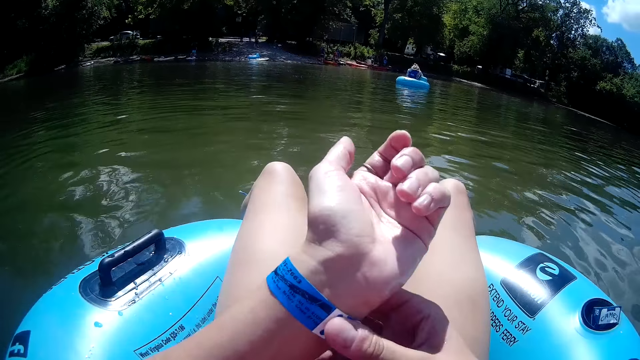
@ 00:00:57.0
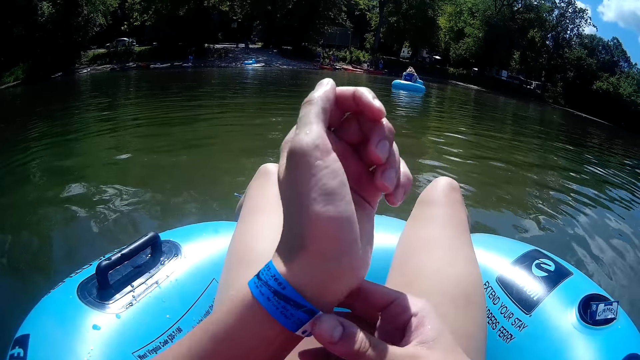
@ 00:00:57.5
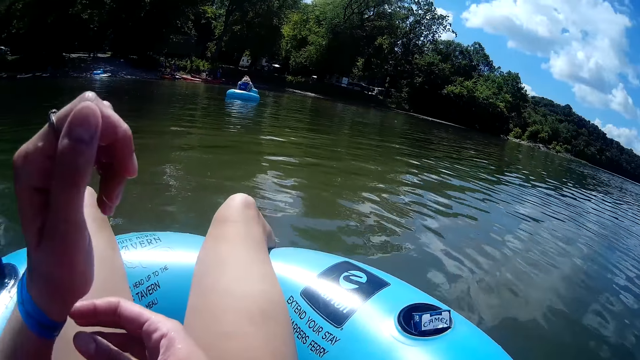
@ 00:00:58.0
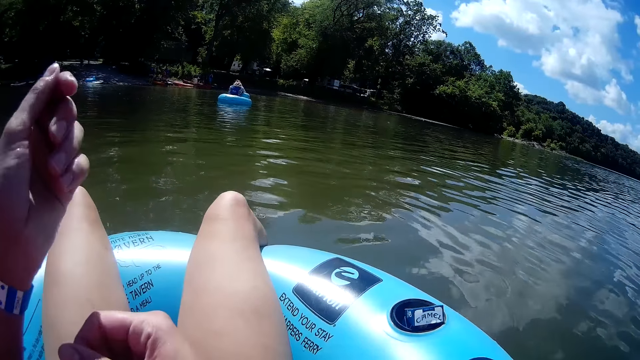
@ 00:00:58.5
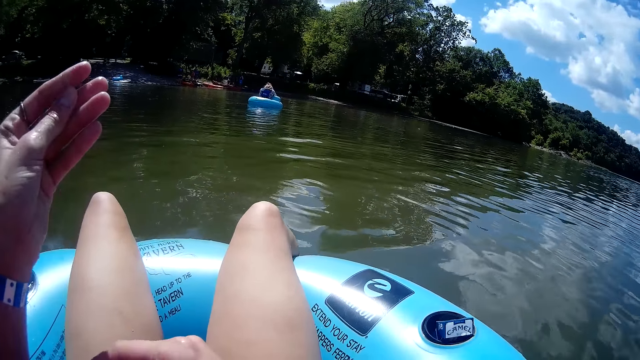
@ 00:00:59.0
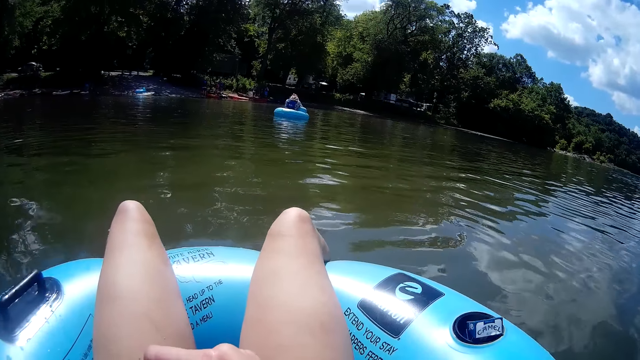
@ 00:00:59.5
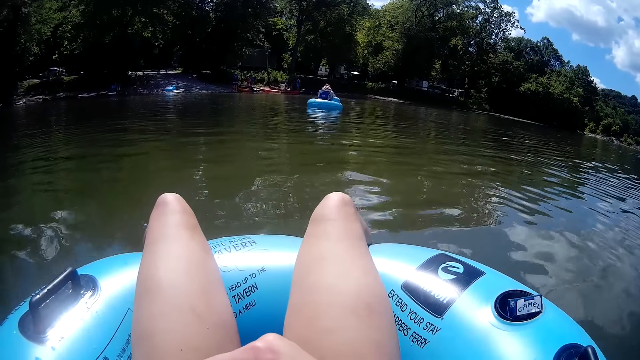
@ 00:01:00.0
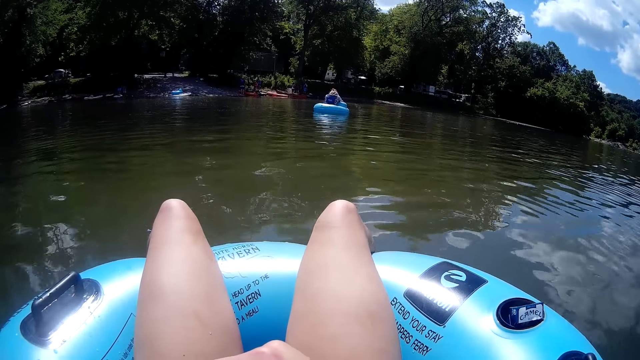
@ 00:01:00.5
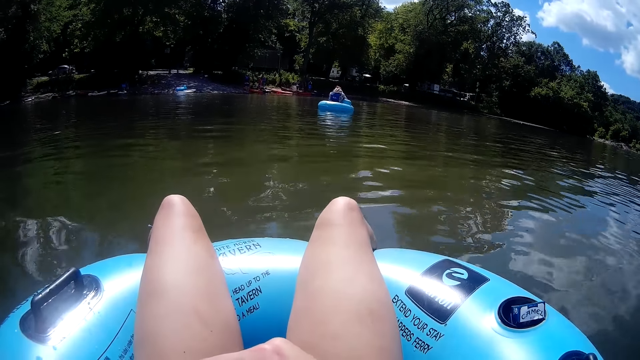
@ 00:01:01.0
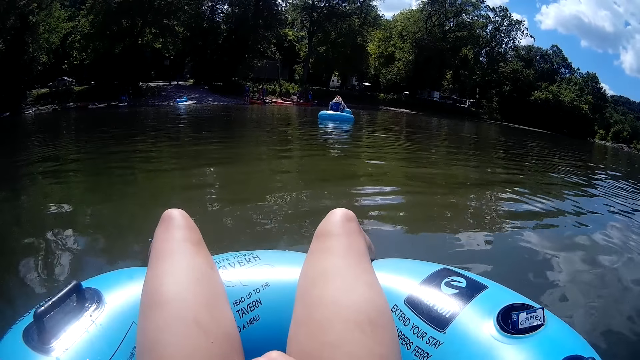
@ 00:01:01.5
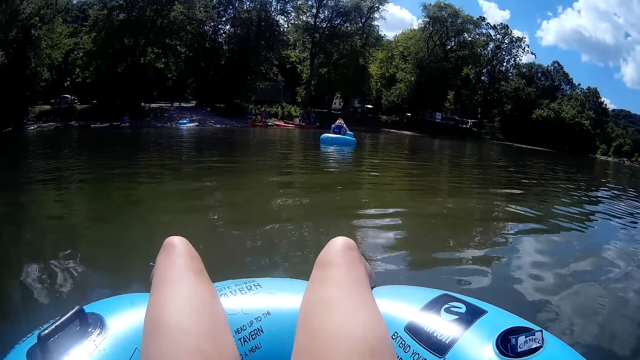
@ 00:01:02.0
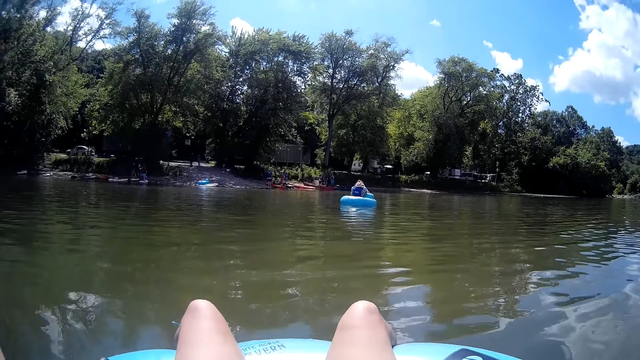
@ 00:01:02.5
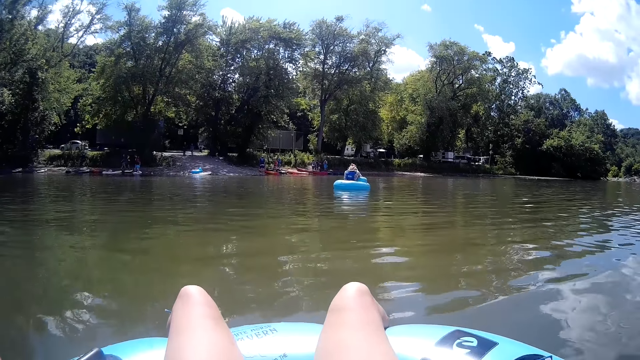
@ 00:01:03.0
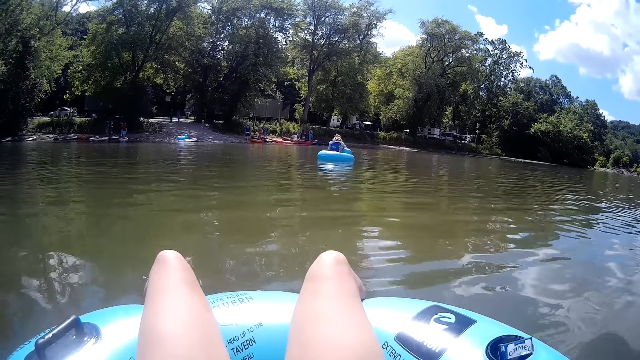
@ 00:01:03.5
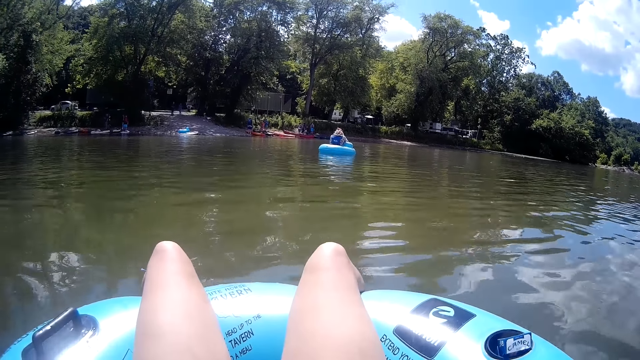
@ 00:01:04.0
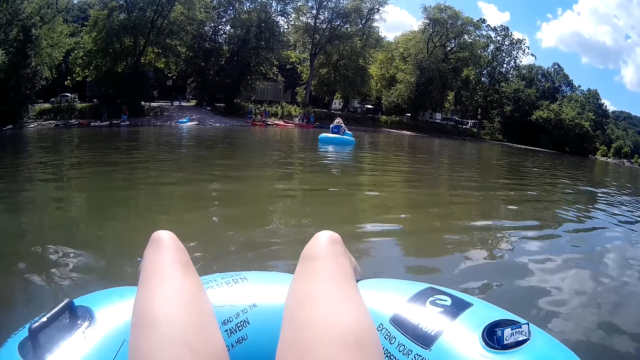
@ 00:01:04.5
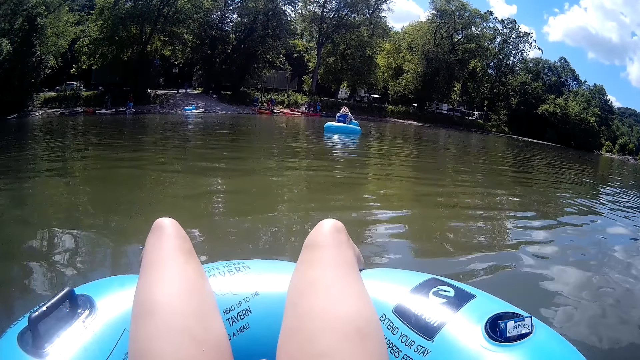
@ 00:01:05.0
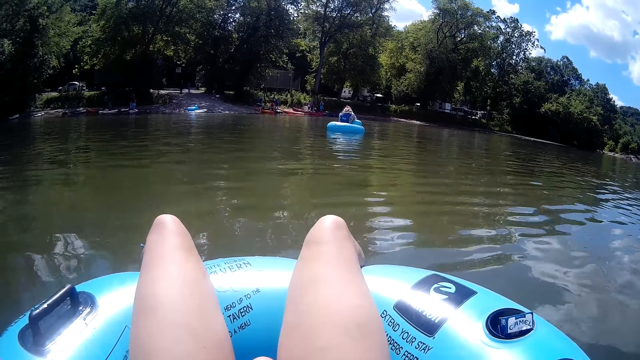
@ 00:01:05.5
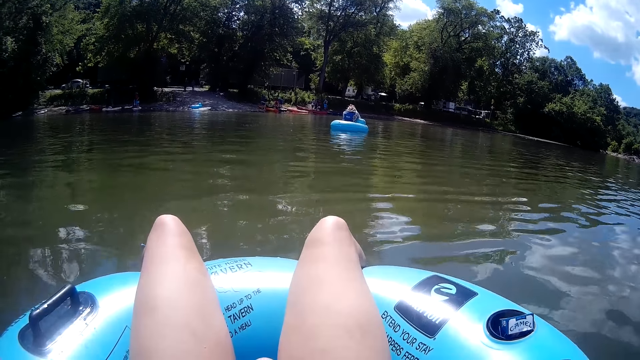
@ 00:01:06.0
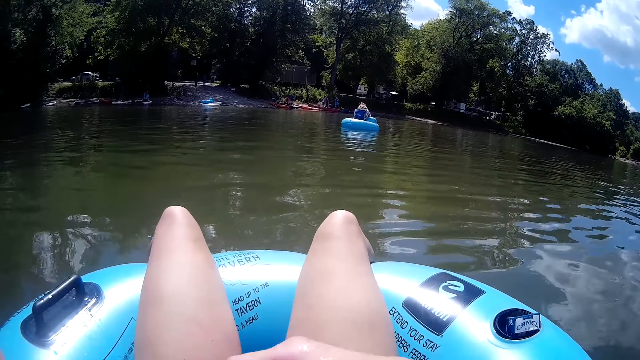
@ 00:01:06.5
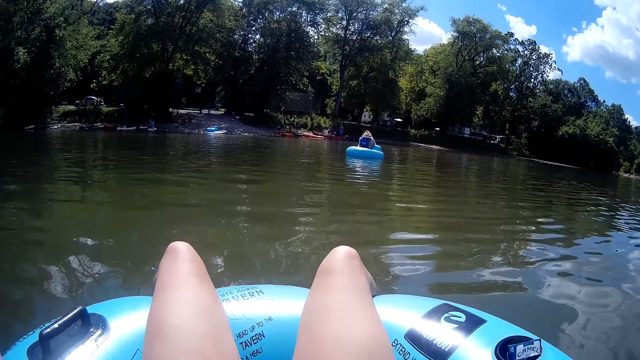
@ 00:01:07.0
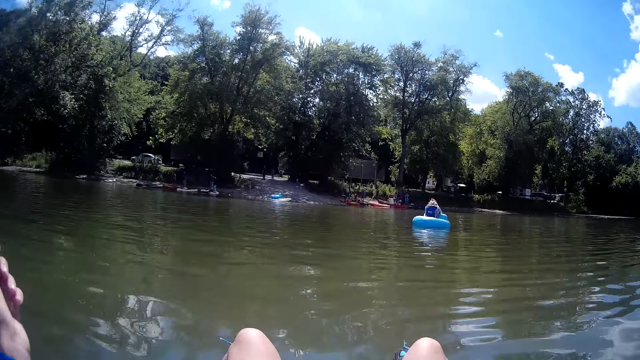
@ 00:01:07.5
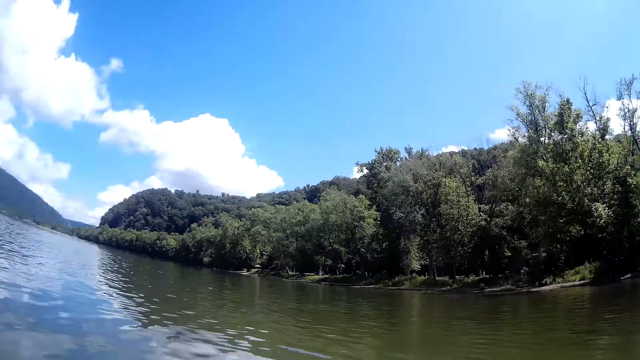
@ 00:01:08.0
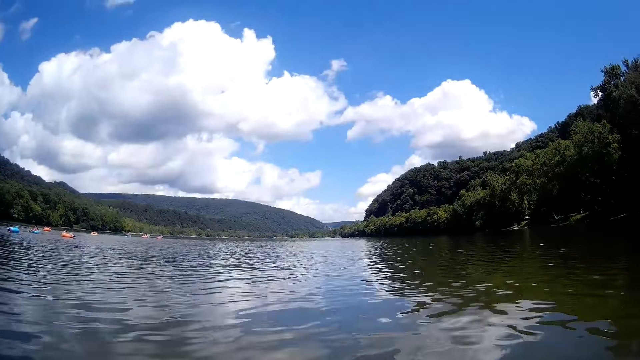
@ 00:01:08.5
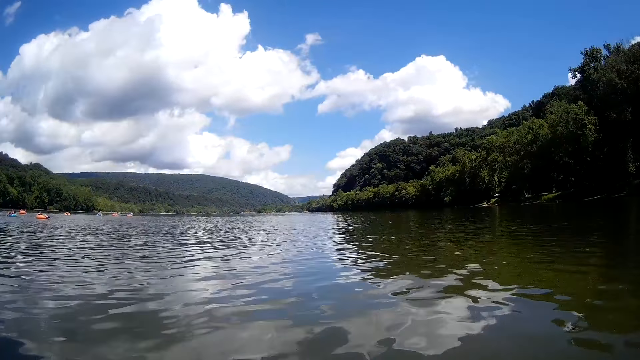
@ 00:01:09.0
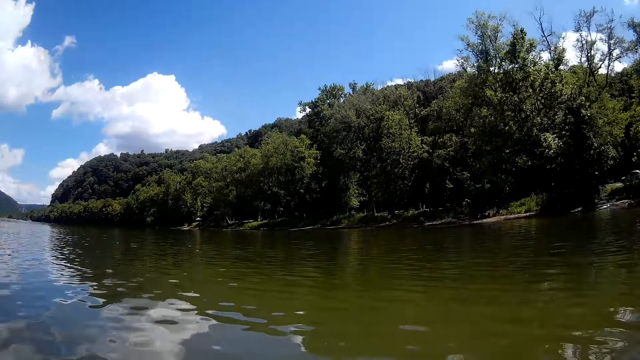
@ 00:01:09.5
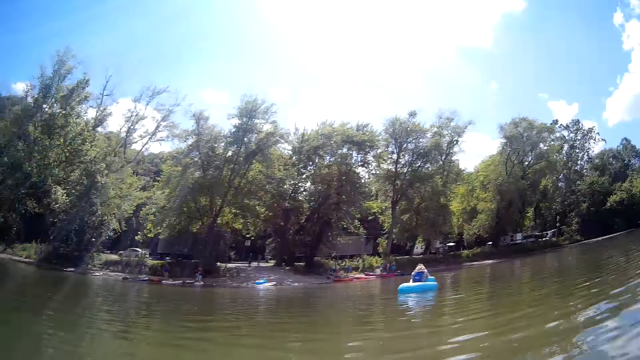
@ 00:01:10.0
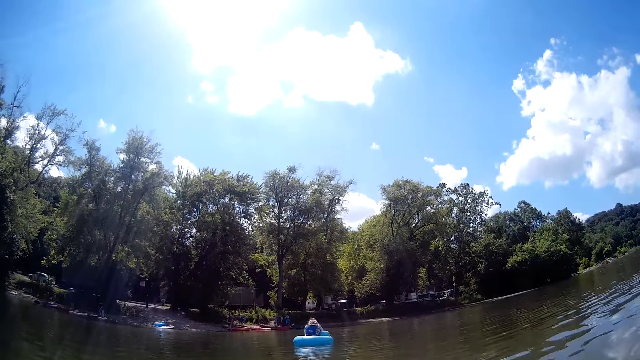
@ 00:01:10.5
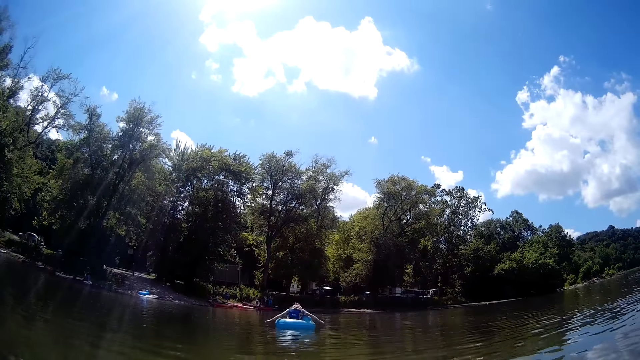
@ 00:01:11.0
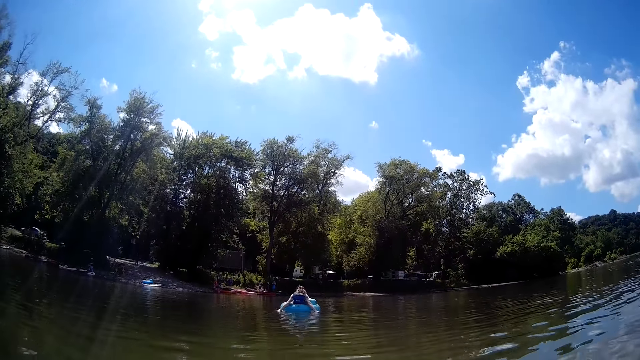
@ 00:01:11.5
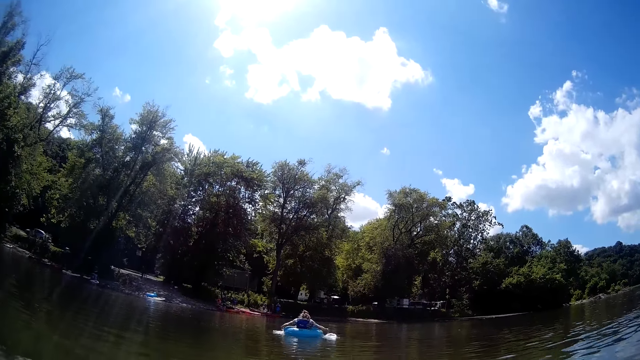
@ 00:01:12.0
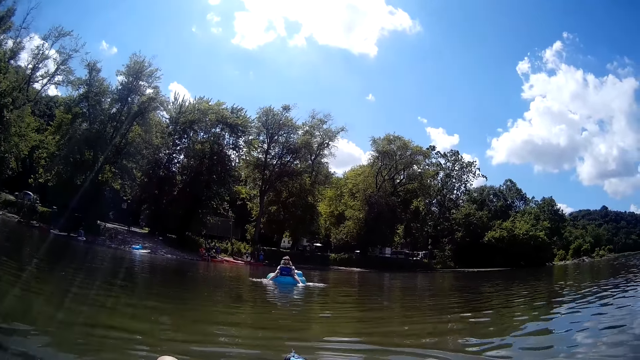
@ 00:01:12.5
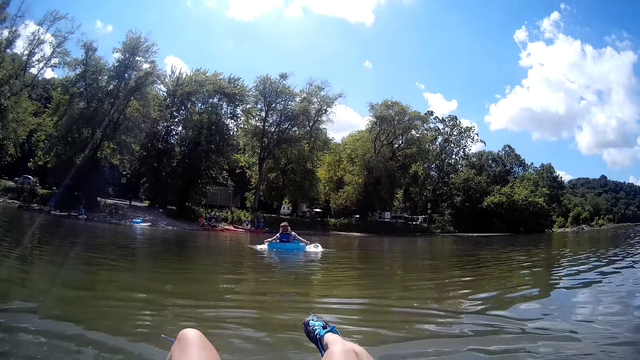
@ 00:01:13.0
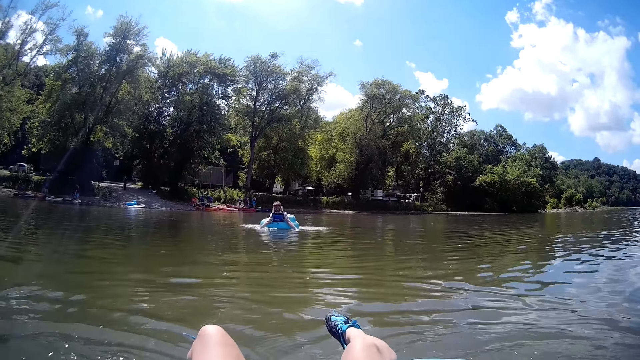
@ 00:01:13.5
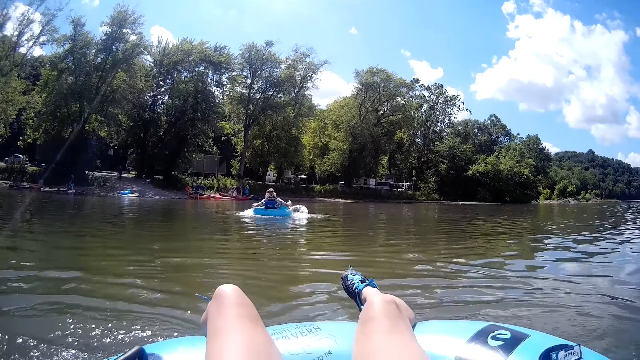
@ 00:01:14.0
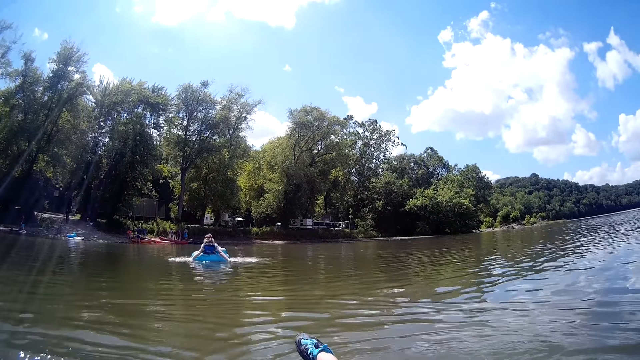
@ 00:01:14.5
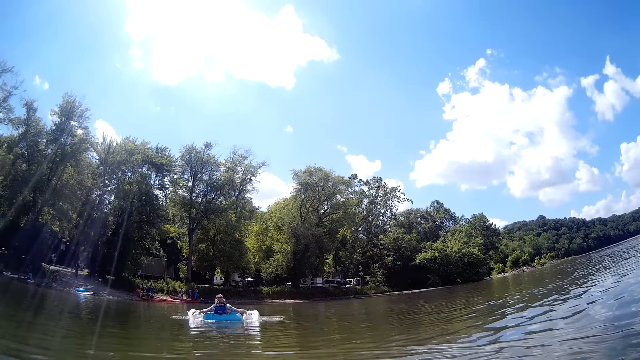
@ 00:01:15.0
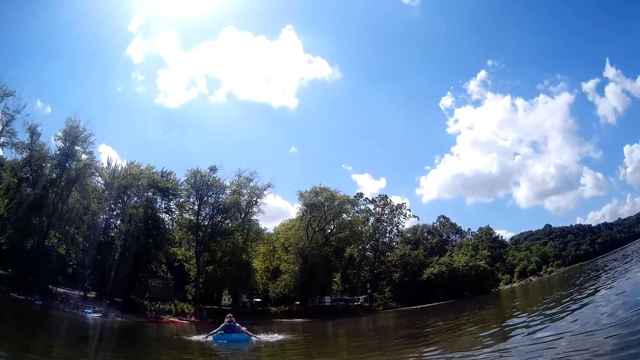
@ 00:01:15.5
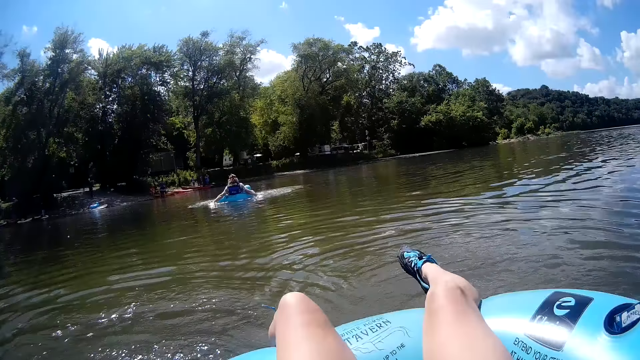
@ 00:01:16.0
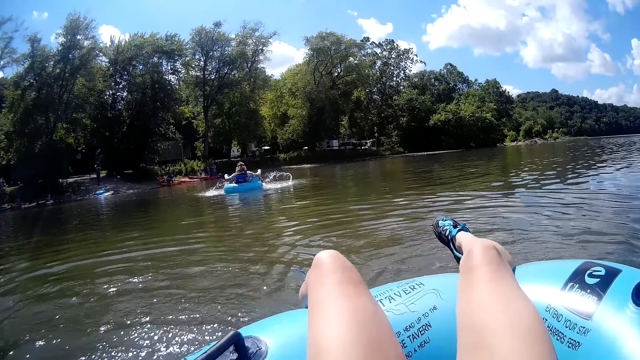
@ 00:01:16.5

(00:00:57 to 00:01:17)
The camera wearer talks to someone. The man stirs the inflated boat in the water with both hands.
